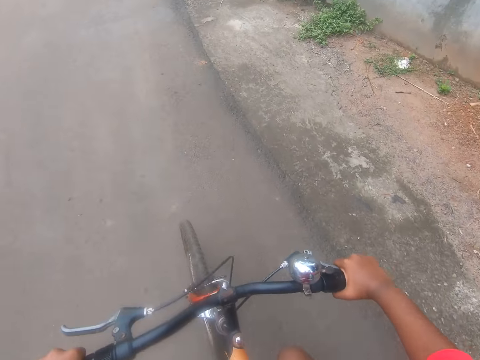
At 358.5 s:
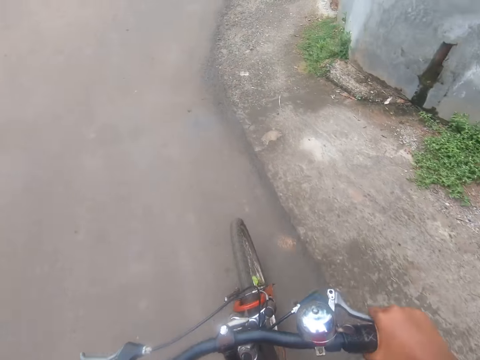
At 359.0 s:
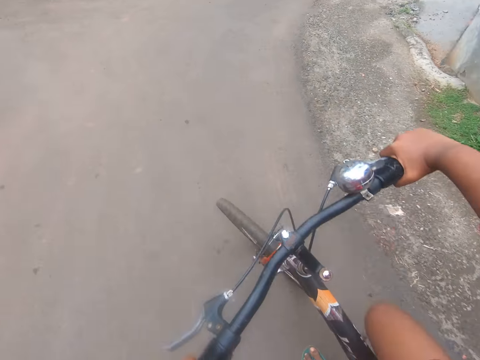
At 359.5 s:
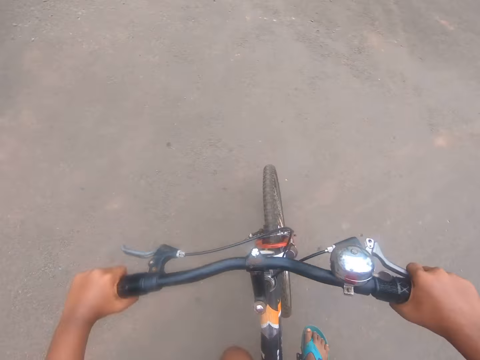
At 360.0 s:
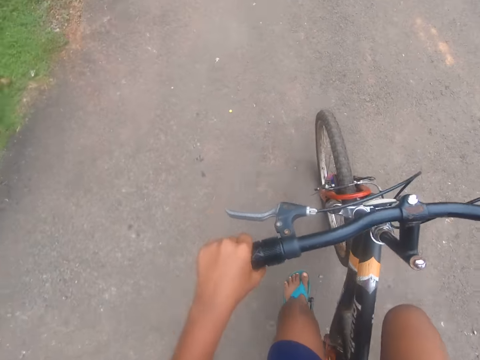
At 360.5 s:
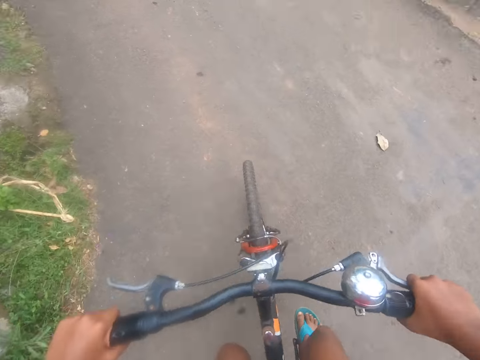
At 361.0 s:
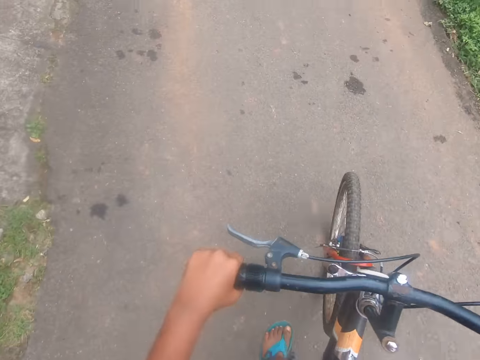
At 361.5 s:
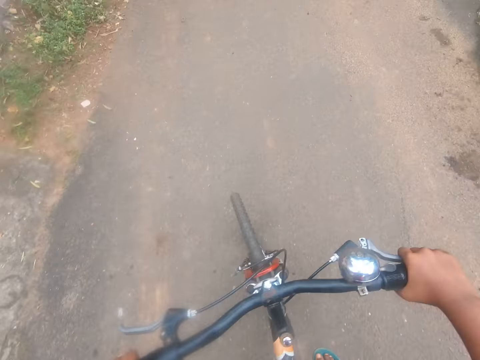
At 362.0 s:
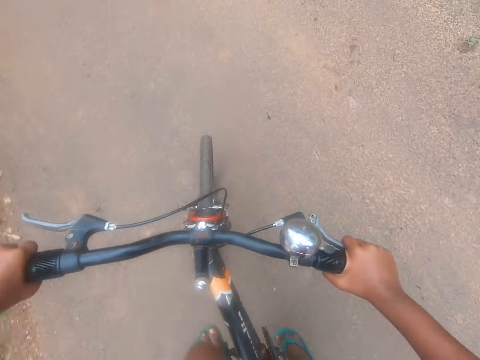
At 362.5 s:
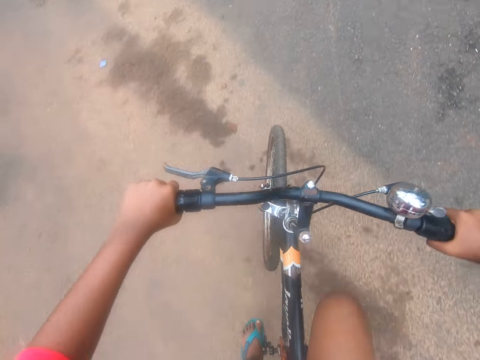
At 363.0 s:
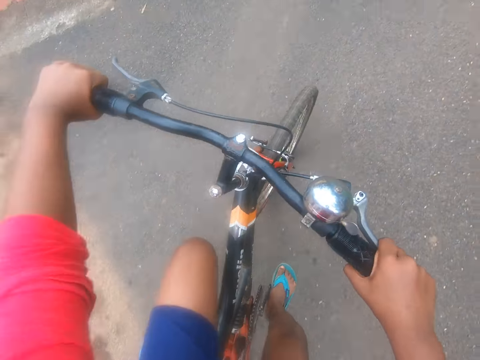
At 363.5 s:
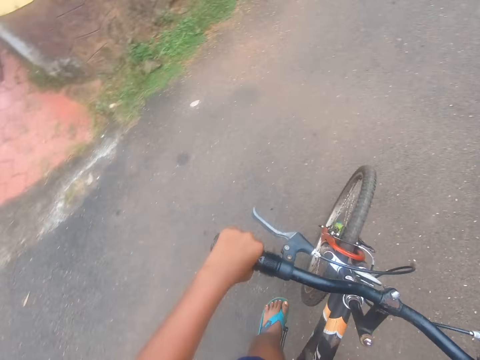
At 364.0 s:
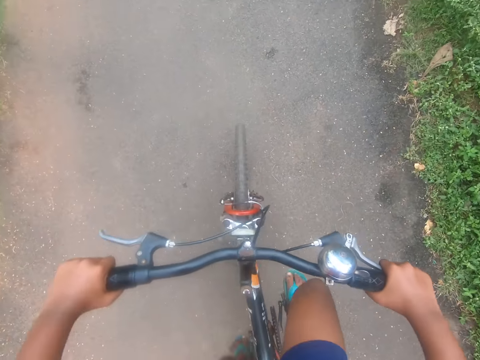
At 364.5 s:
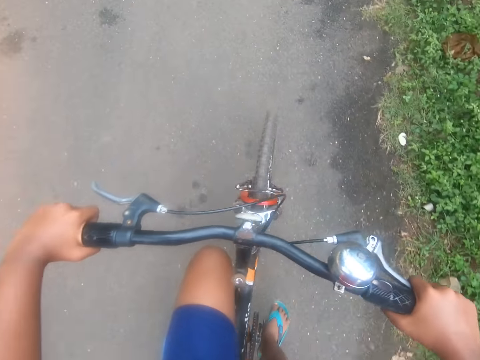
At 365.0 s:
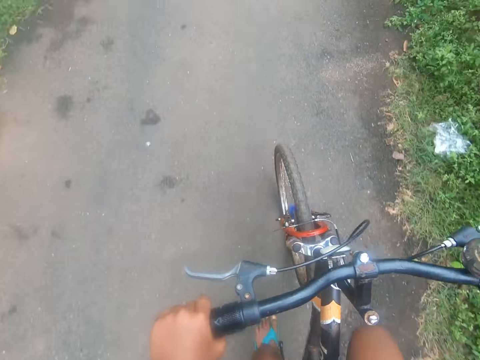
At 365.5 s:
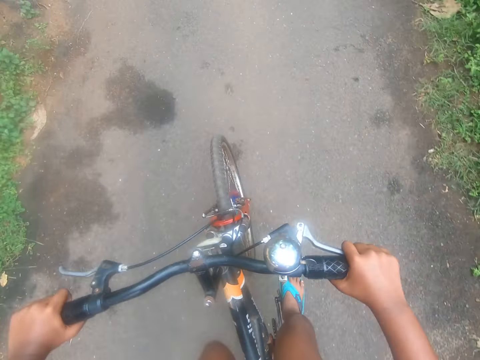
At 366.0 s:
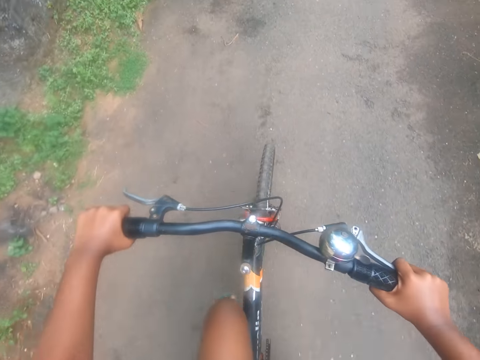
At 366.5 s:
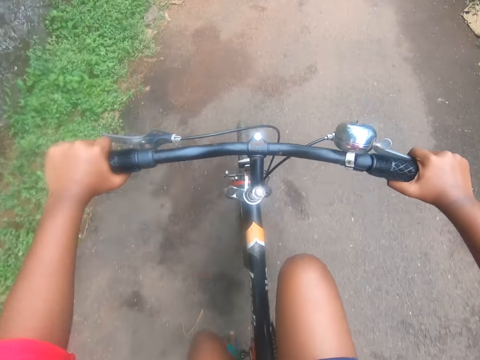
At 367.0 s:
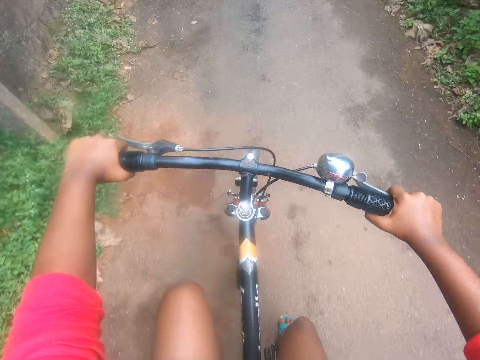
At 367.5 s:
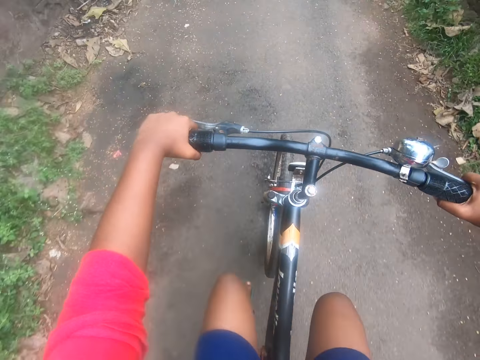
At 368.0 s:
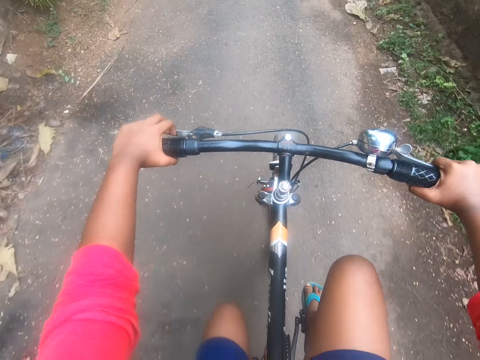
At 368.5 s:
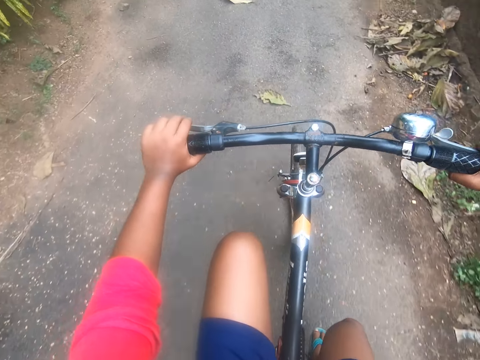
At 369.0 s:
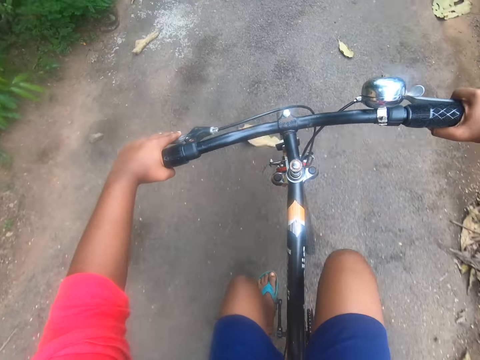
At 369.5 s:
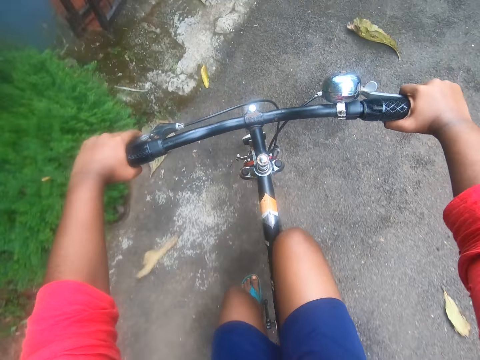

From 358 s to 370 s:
The camera wearer talks to someone. They continue riding the bicycle on the street.

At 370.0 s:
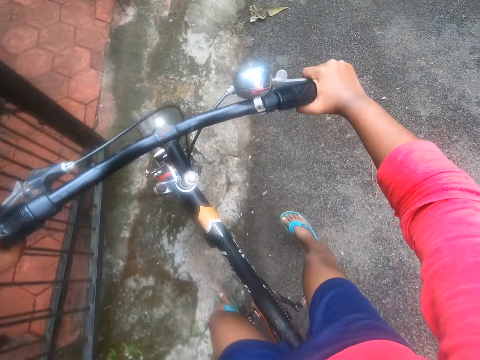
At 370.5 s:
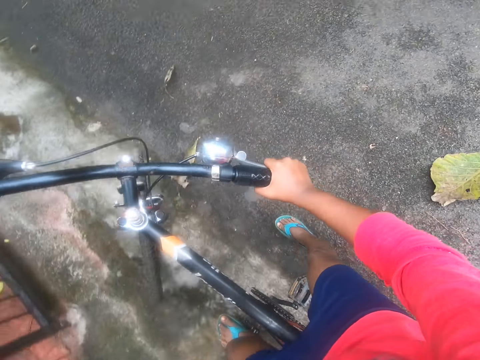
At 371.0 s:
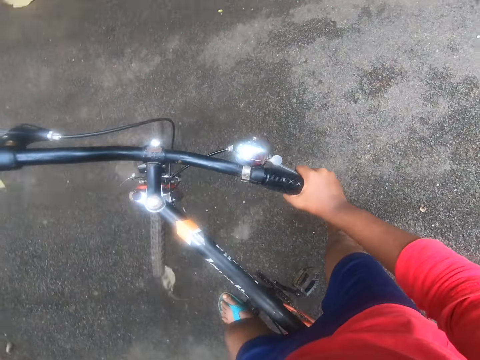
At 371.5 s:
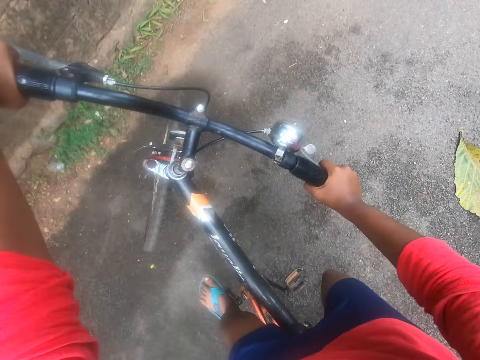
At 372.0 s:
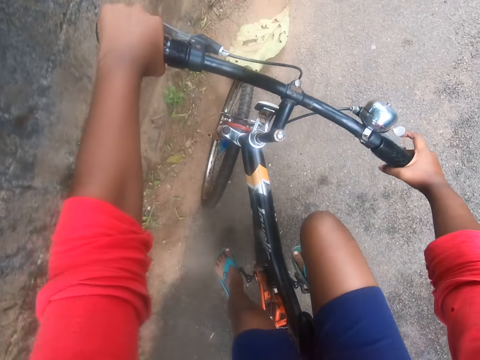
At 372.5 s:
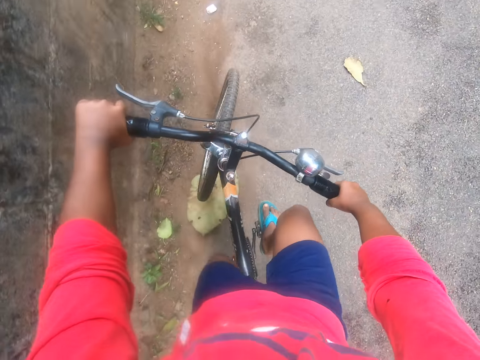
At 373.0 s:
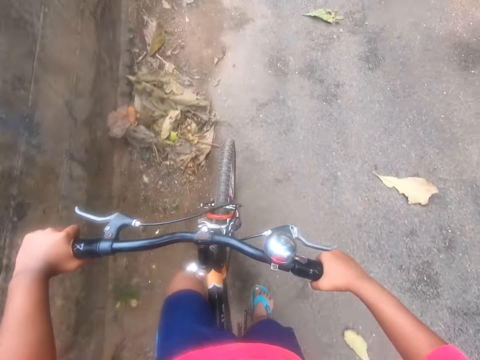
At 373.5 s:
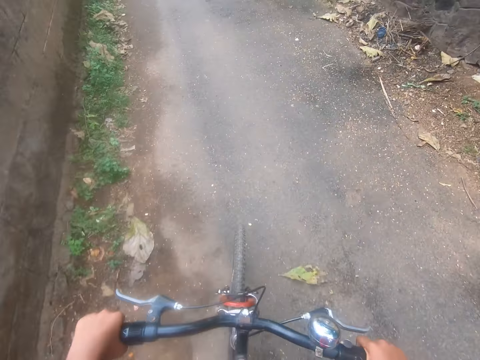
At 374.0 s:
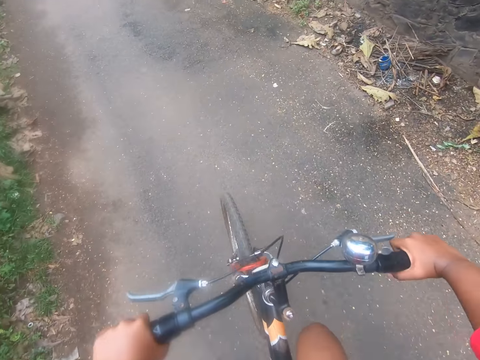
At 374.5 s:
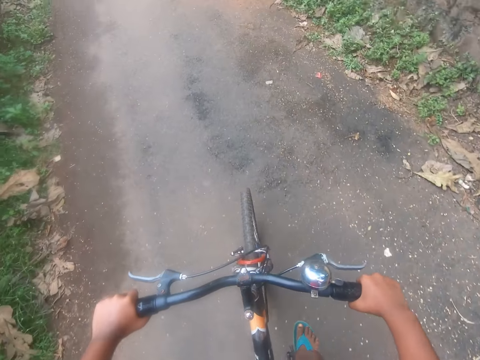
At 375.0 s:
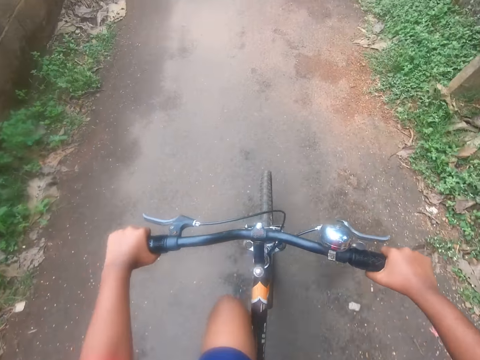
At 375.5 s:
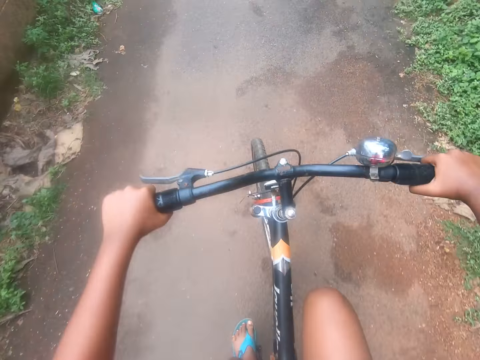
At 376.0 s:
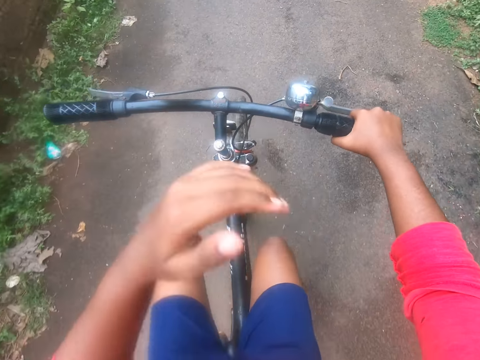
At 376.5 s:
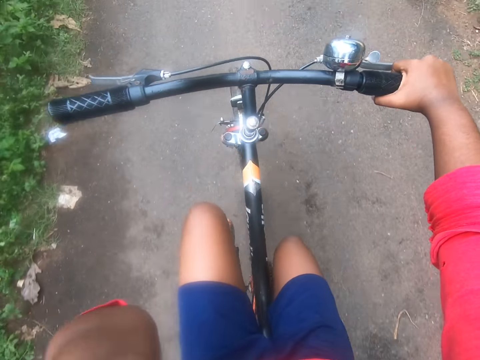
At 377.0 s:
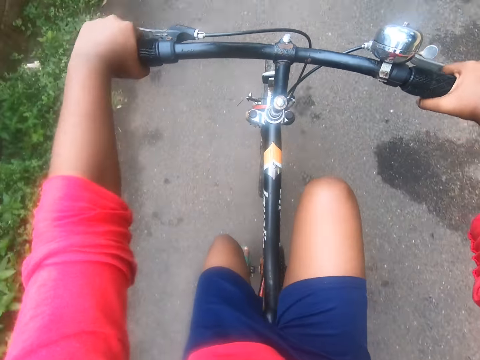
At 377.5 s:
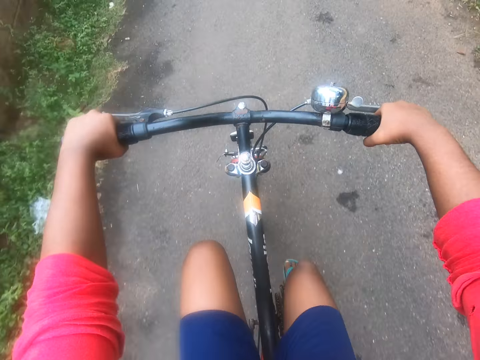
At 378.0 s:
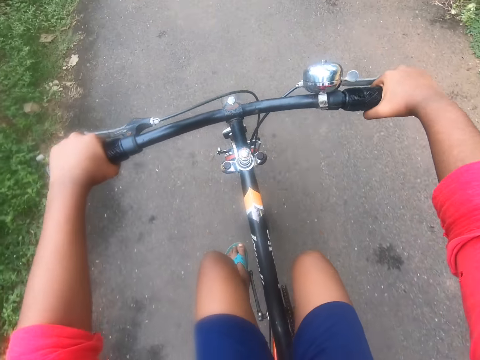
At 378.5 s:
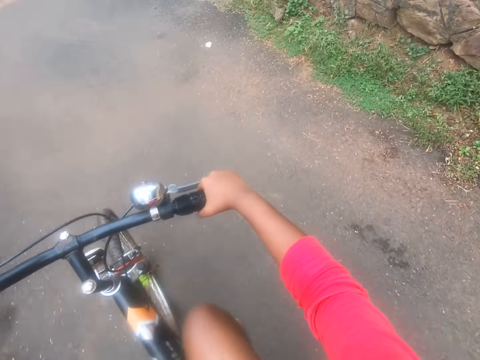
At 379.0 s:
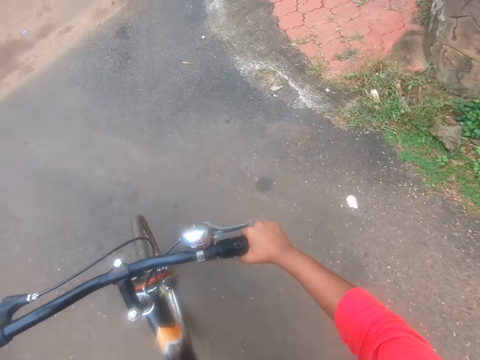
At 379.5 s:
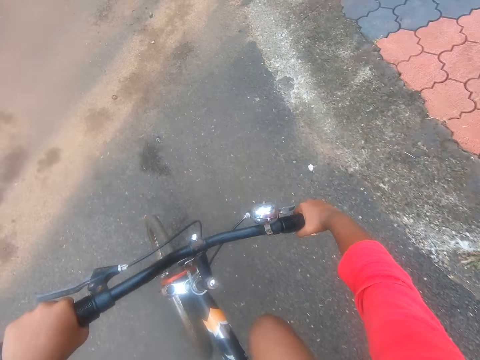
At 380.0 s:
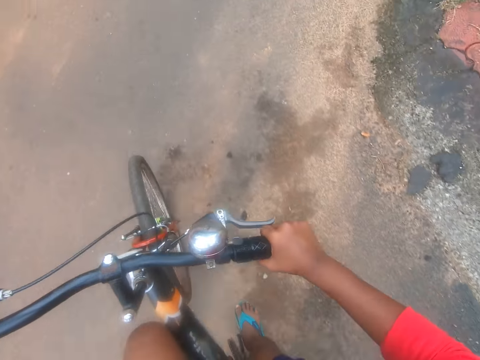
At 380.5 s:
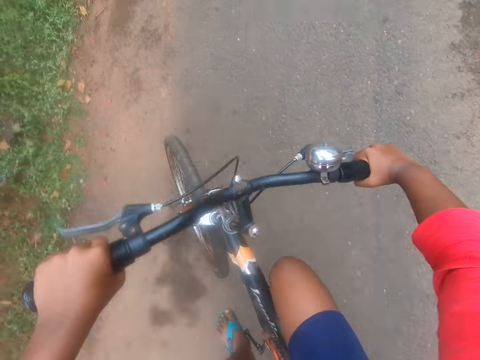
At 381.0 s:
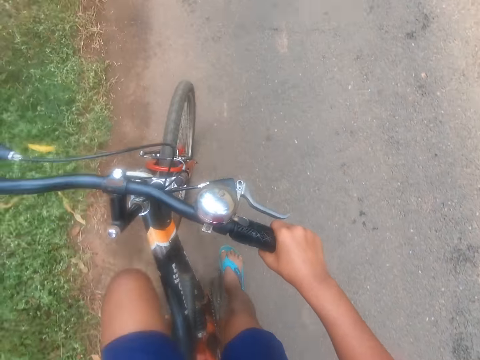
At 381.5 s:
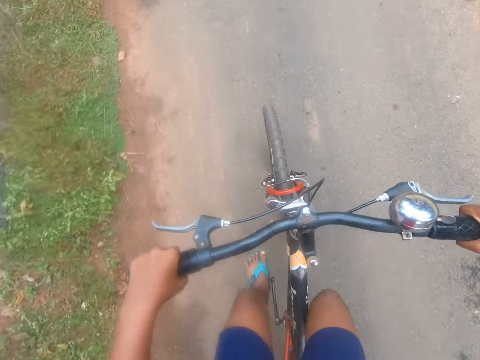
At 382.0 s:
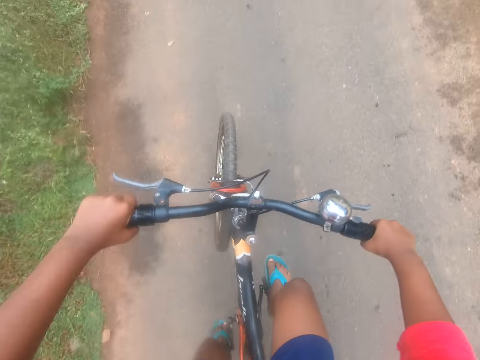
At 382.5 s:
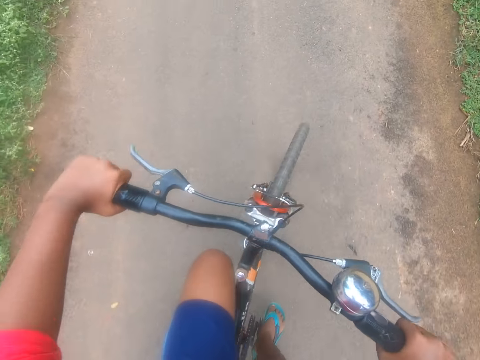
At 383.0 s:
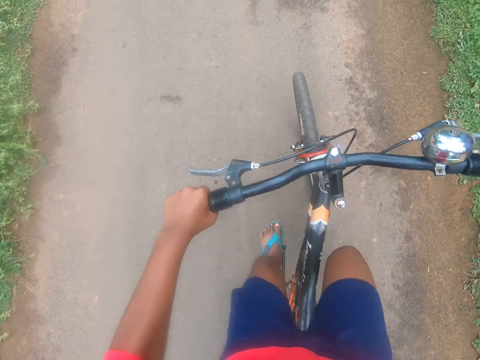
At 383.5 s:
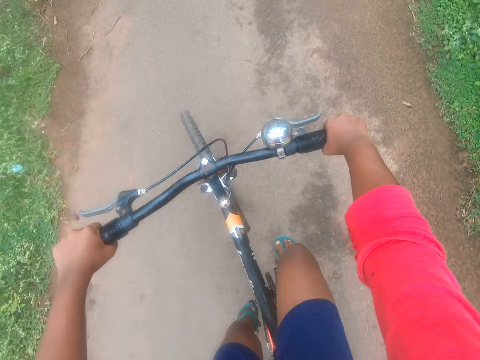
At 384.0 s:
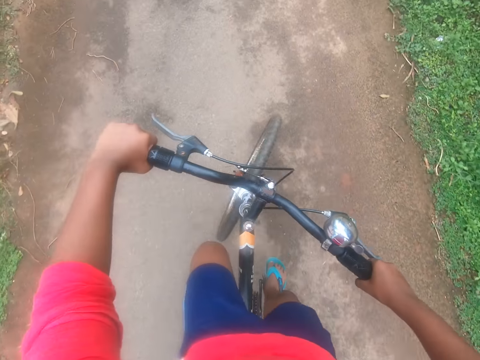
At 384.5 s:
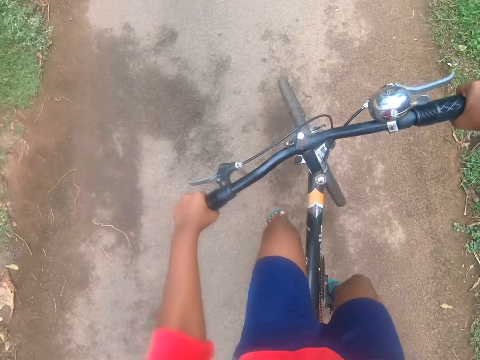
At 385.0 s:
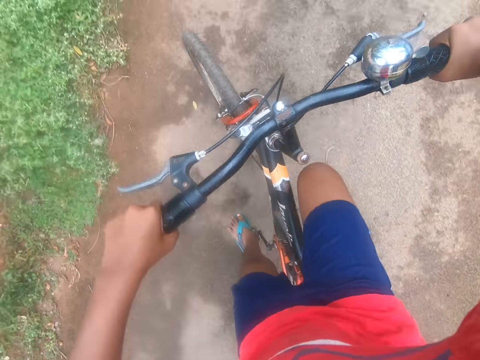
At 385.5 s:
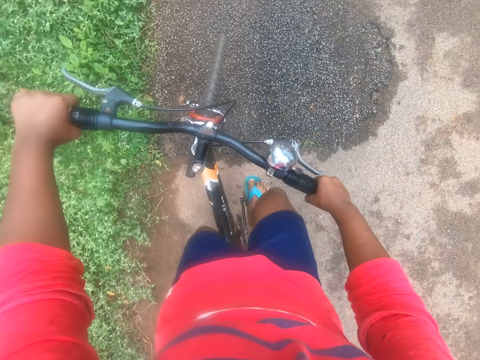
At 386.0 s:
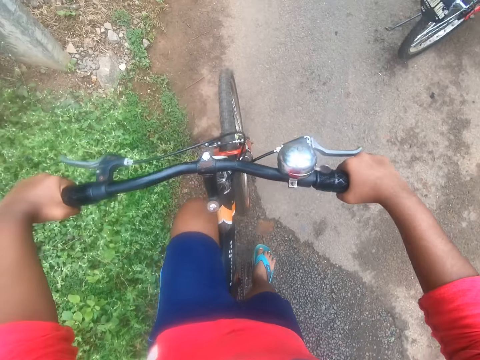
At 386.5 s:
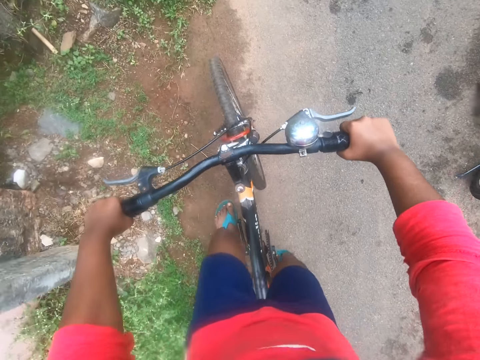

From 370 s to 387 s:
The camera wearer turns back on the street. They continue riding the bicycle on the street. They move up a hand and hold a handlebar with a hand.
